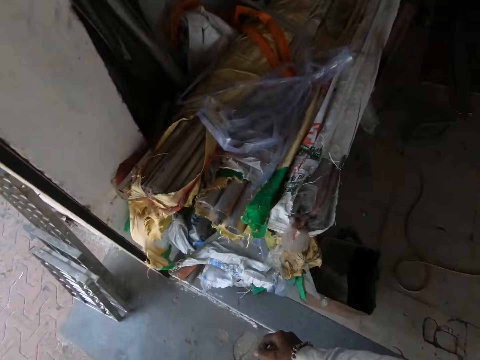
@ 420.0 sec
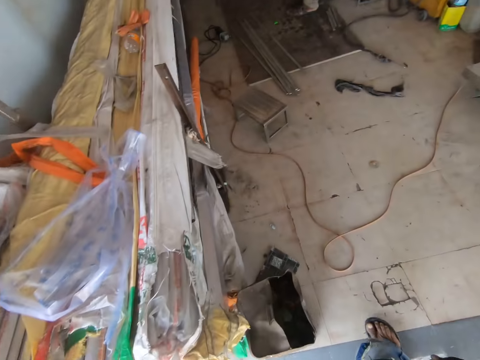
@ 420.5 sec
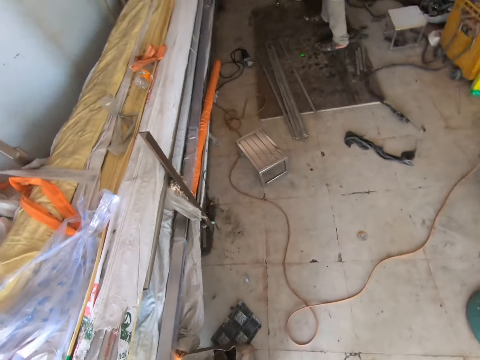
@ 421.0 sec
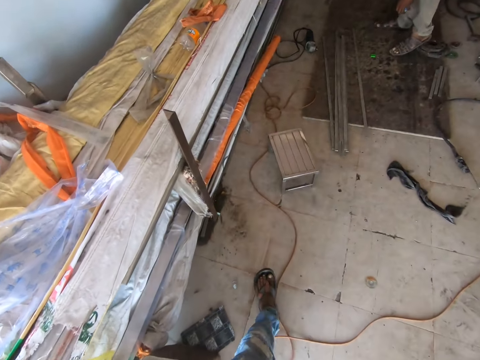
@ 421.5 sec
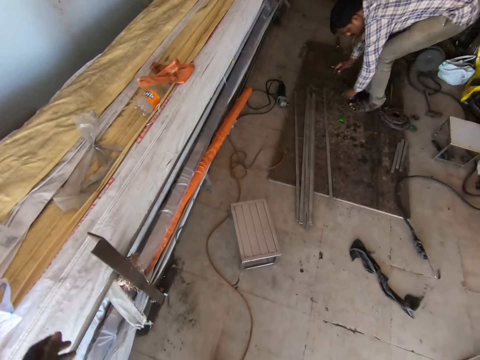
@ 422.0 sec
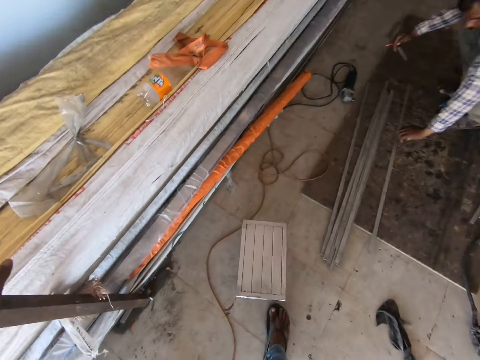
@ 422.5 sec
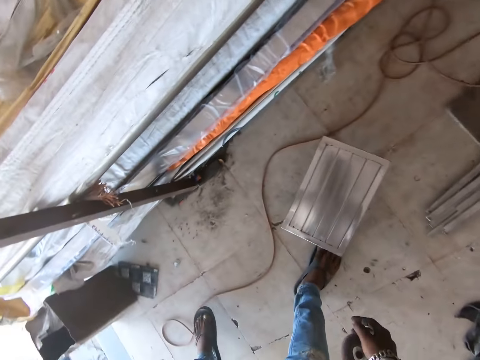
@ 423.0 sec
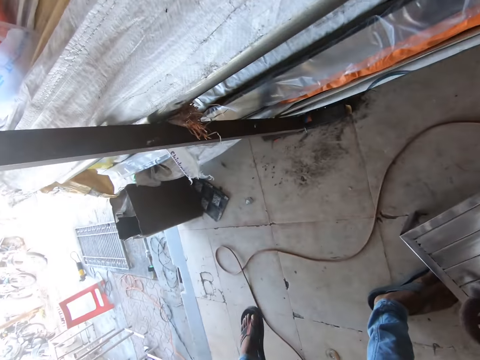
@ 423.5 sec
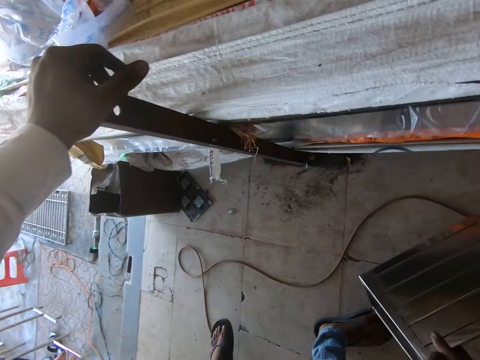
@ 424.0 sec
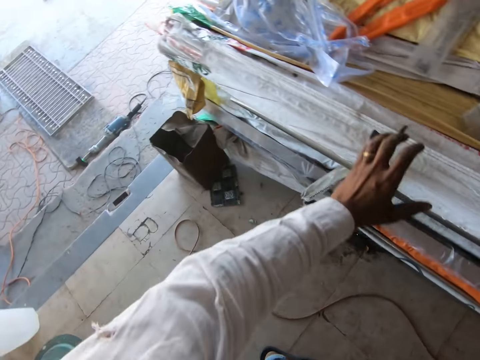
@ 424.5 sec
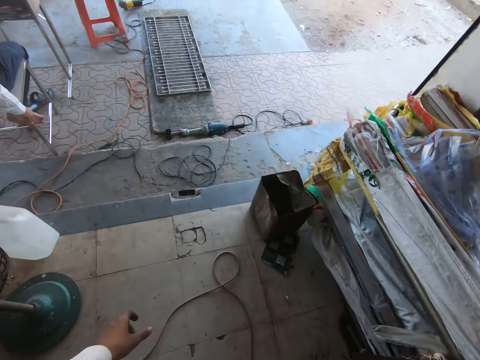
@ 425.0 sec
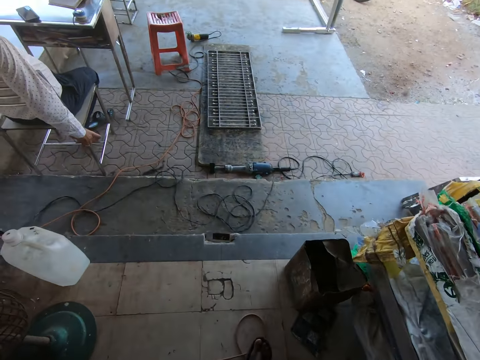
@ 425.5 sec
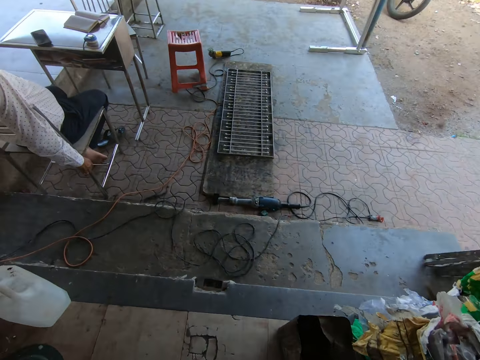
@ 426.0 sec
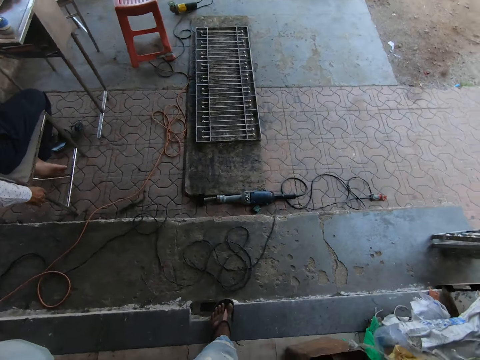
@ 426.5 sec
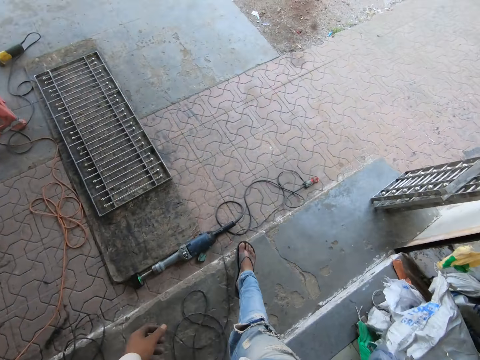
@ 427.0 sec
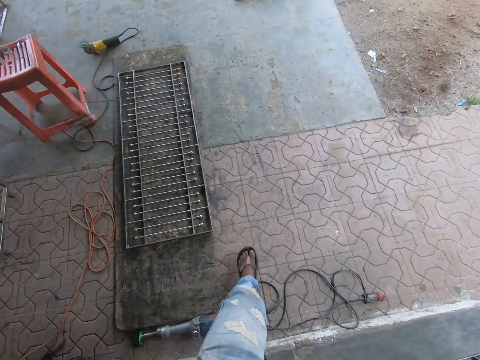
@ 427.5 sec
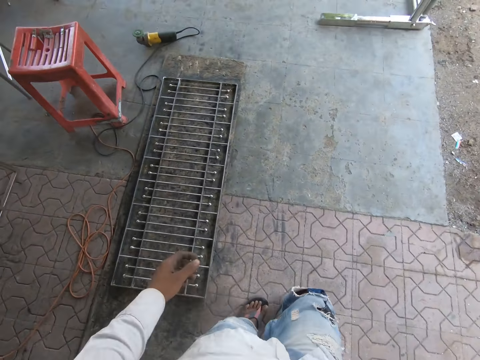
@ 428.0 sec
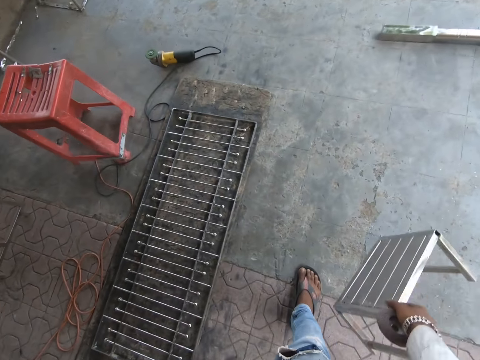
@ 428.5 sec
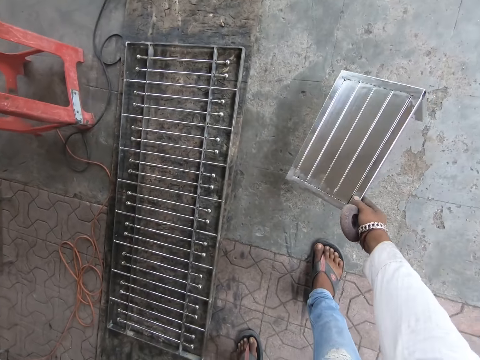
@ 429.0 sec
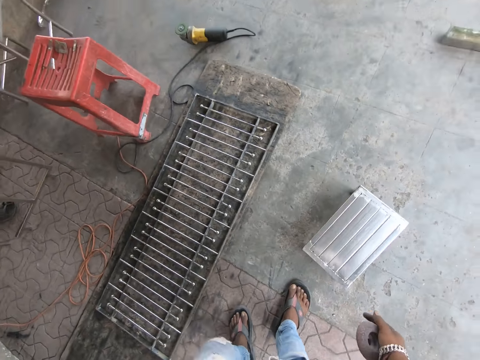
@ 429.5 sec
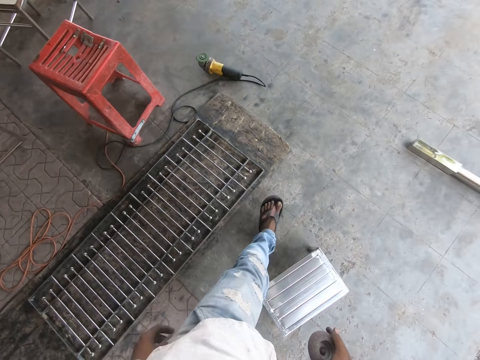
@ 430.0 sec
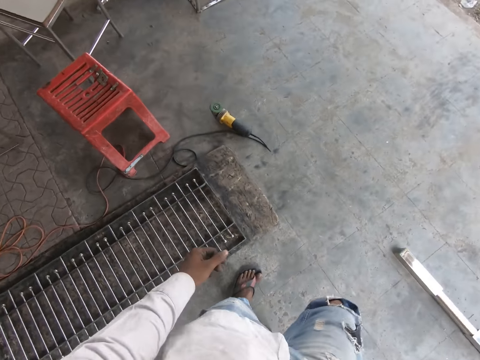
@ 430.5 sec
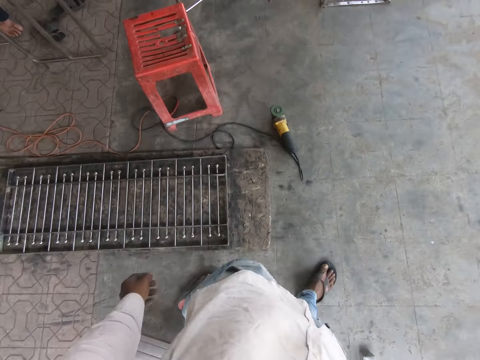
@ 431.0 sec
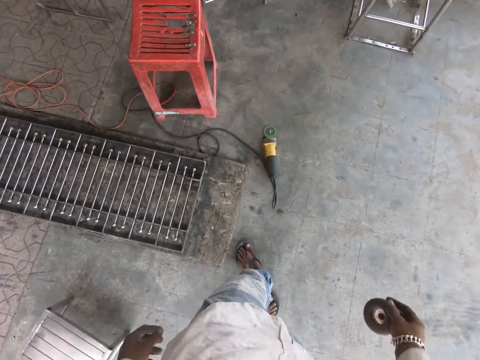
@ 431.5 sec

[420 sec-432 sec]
The camera wearer places his left hand on a pole in the workshop. He picks a steel stool from the floor with his right hand. He walks out of the workshop. He places the steel stool on the floor with his right hand.

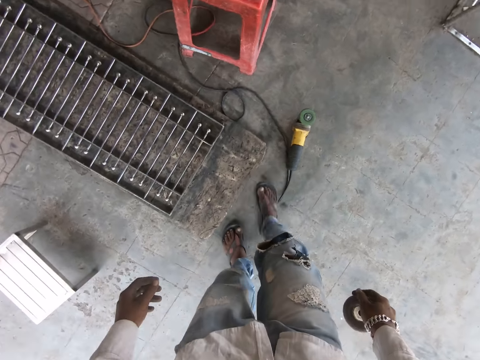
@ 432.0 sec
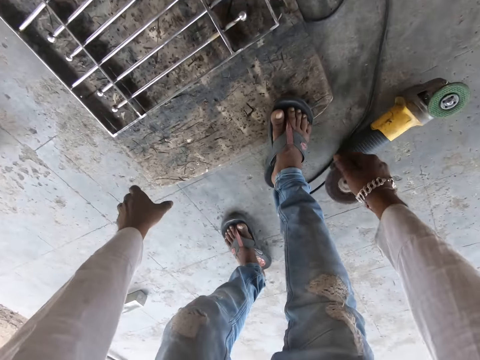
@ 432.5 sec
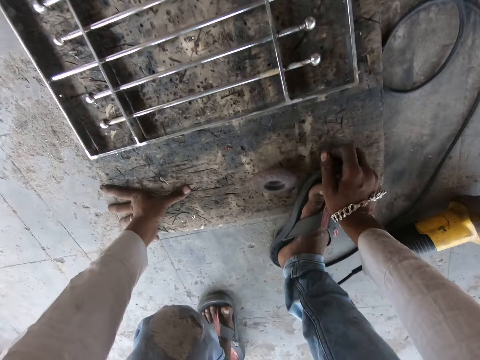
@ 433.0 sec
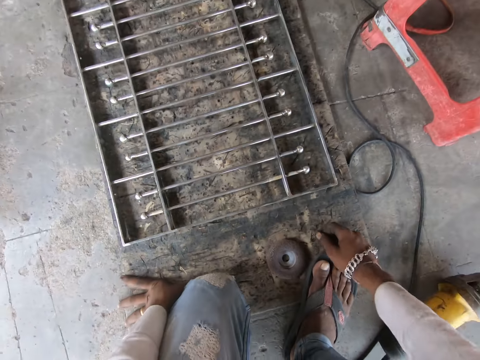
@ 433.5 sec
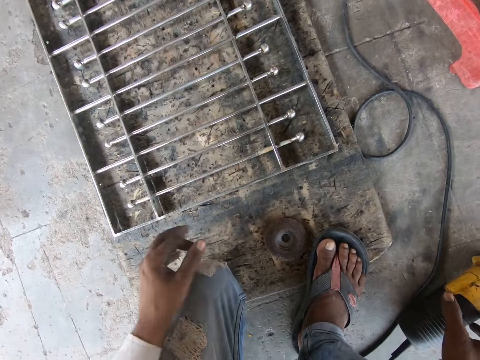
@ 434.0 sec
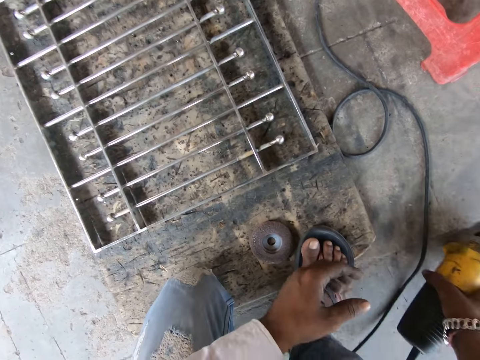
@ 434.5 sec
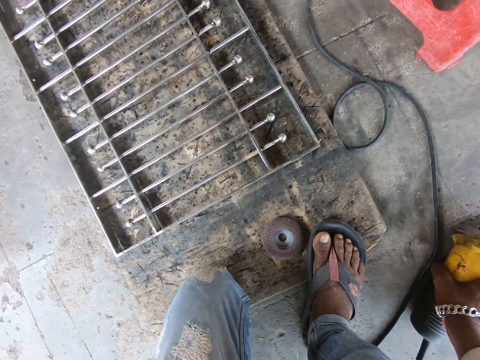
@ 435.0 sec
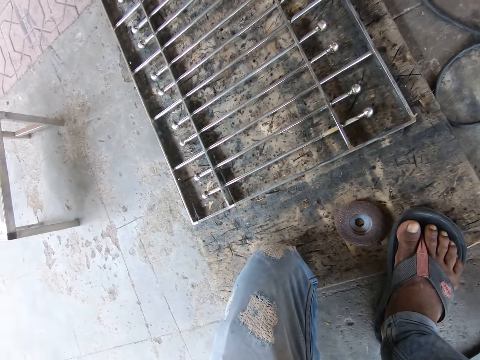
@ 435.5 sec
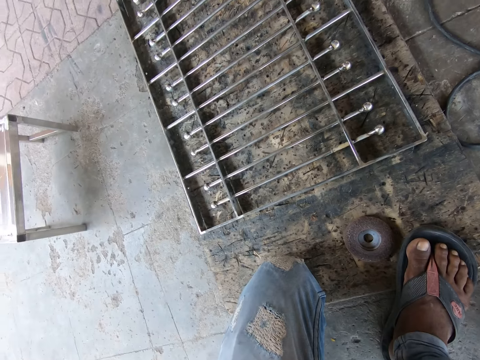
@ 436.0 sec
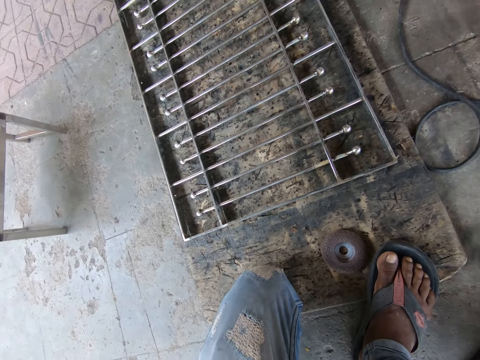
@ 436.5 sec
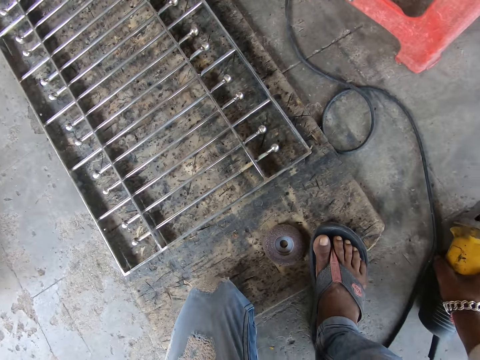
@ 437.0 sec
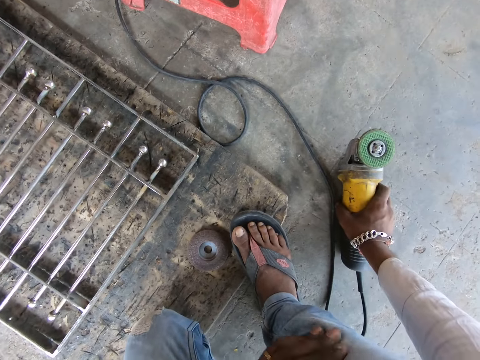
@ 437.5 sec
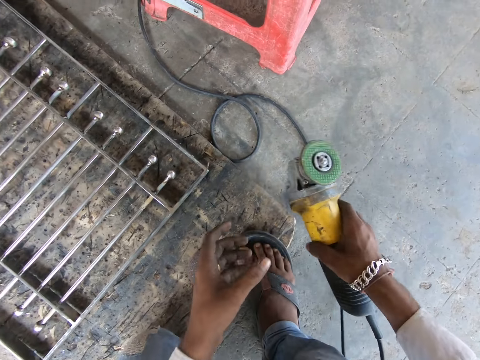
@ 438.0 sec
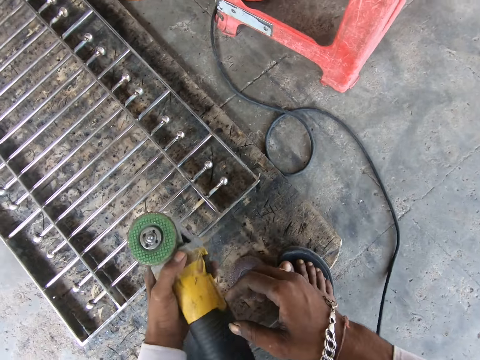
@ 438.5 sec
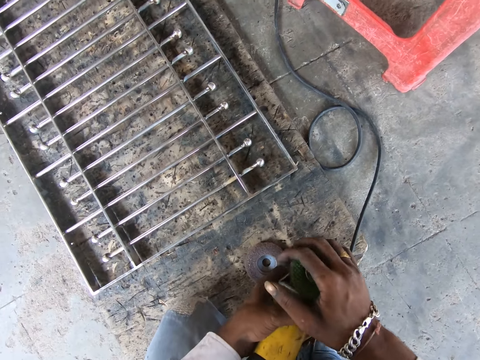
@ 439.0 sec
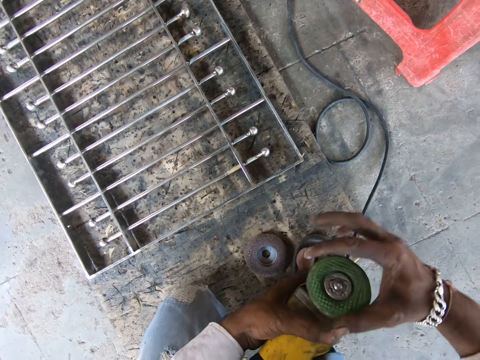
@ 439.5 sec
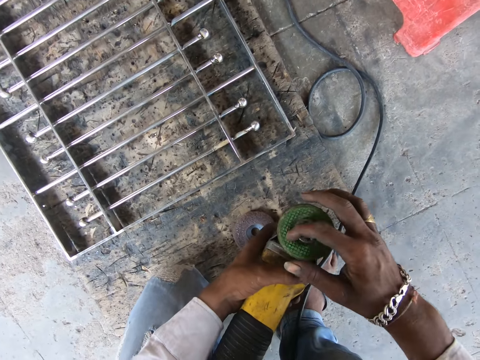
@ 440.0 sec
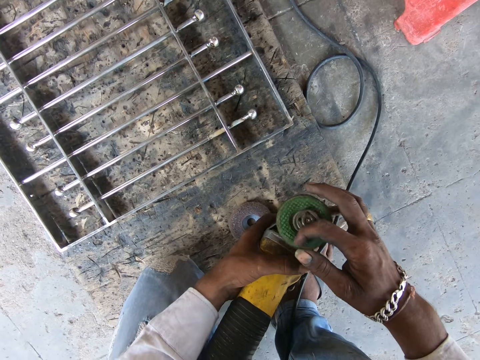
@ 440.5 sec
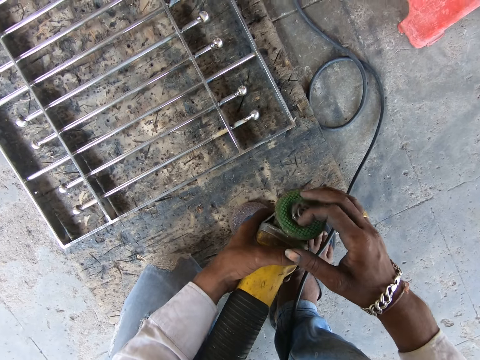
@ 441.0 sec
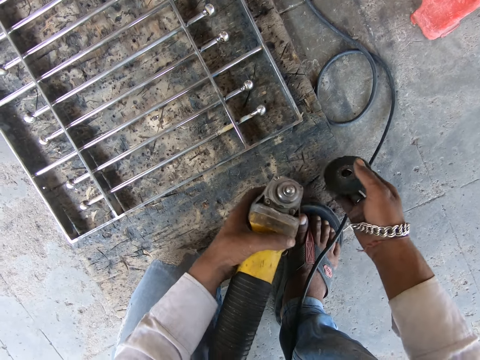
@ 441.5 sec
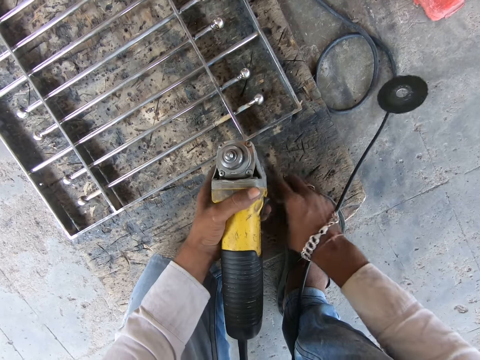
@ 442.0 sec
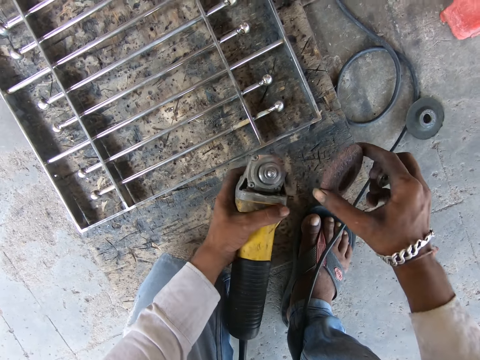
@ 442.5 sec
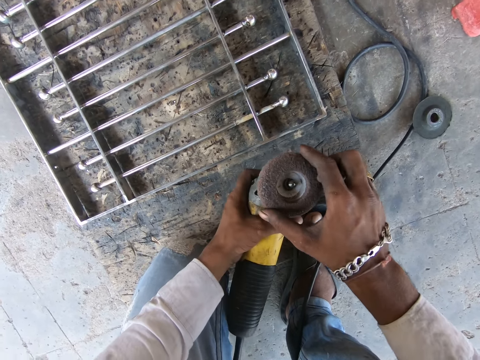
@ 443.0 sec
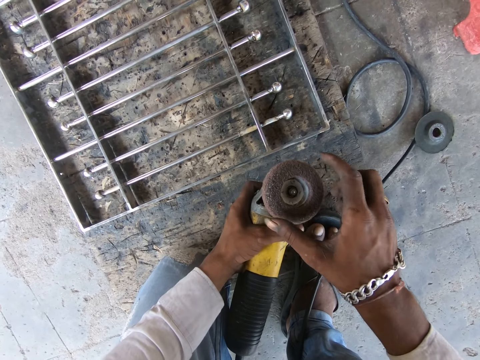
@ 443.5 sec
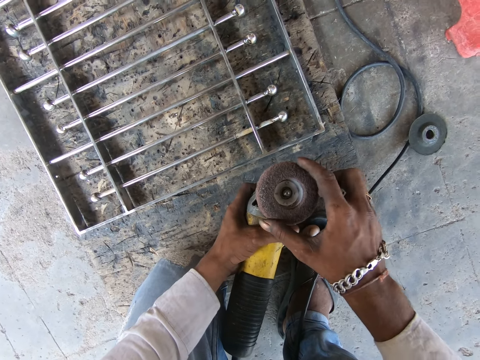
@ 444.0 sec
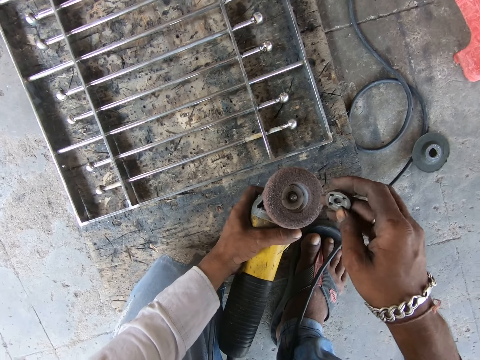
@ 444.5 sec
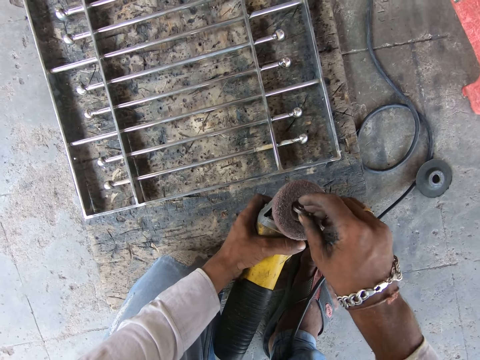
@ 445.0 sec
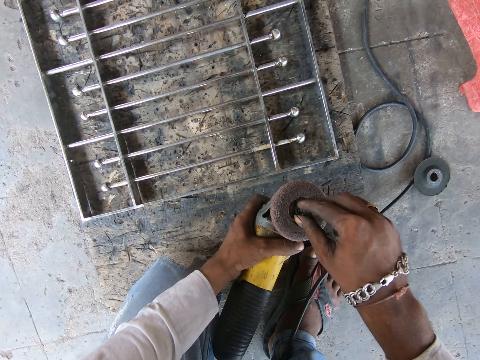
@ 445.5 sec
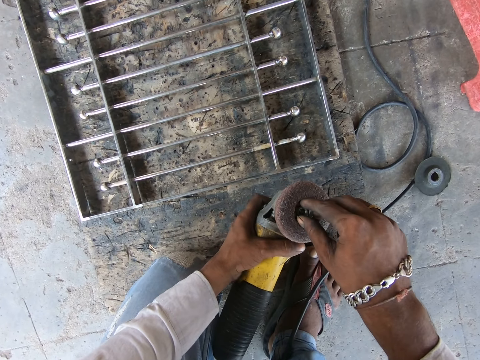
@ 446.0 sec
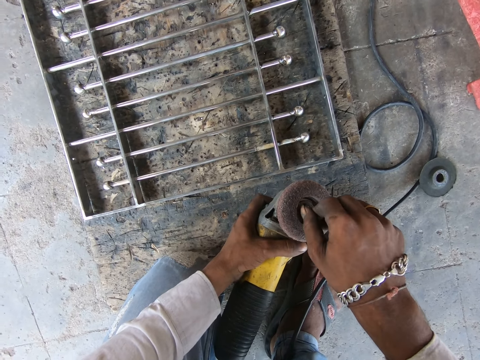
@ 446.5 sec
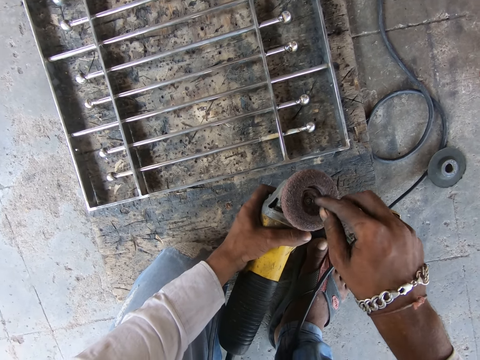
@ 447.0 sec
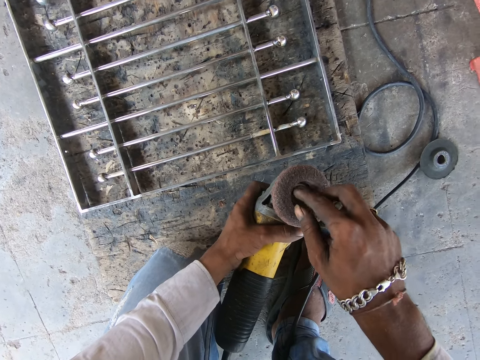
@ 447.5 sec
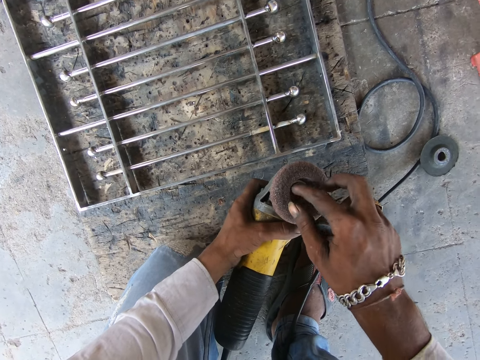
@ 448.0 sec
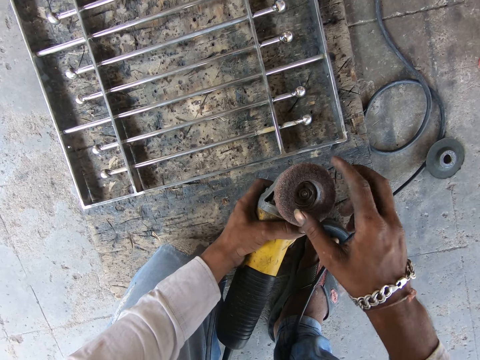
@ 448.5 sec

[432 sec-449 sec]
The camera wearer drops the rotary tool blade or grinding disc on the floor with his right hand. He places his hands on the floor. He picks the electric rotary tool from the floor with his right hand and places the electric rotary tool on the floor with his right hand. He holds the grinder machine. He picks the electric rotary tool from the floor with his right hand. He passes the electric rotary tool from his right hand to his left hand. He loosens the electric rotary tool's blade with his right hand. He rotates the grinding disc. He drops the rotary tool's blade on the floor with his right hand. He picks the rotary tool blade from the floor with his right hand. He places the blade in the electric rotary tool in his left hand with his right hand. He places the blade nut in the electric rotary tool's blade with his right hand. He tightens the blade nut on the electric rotary tool's blade with his right hand.
